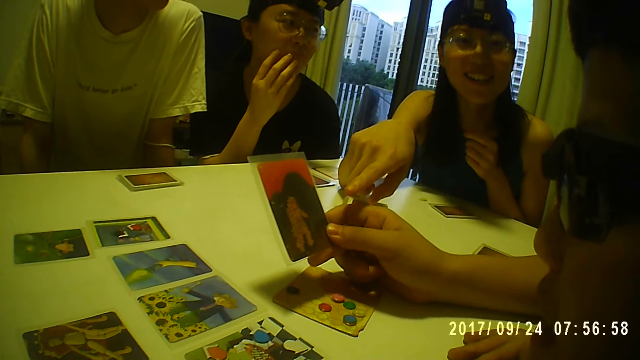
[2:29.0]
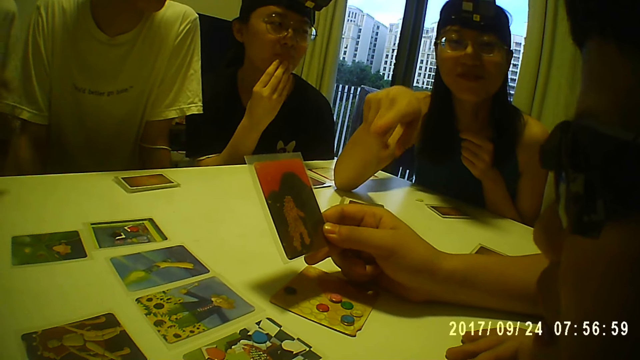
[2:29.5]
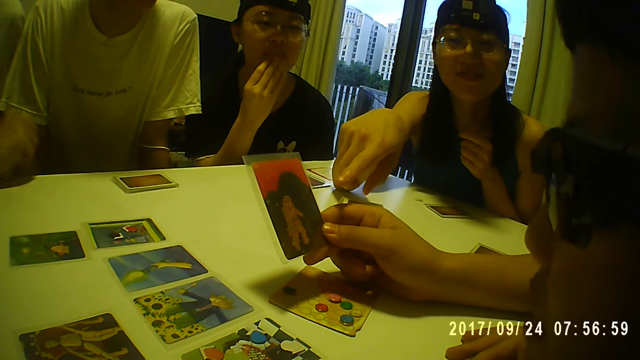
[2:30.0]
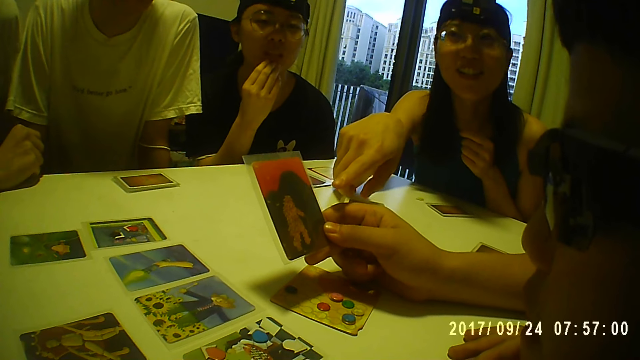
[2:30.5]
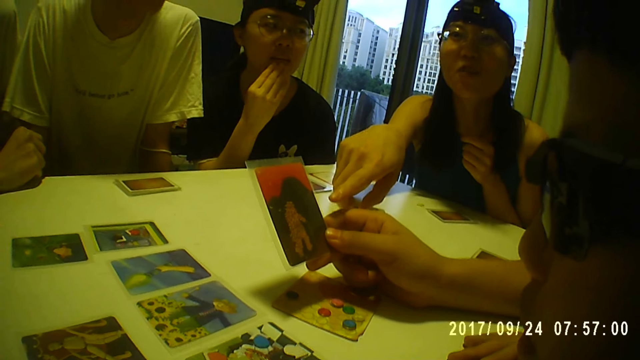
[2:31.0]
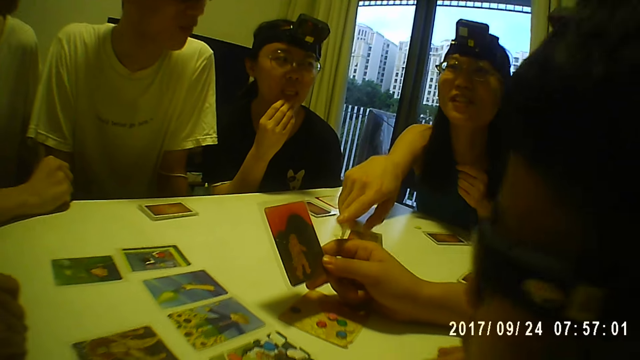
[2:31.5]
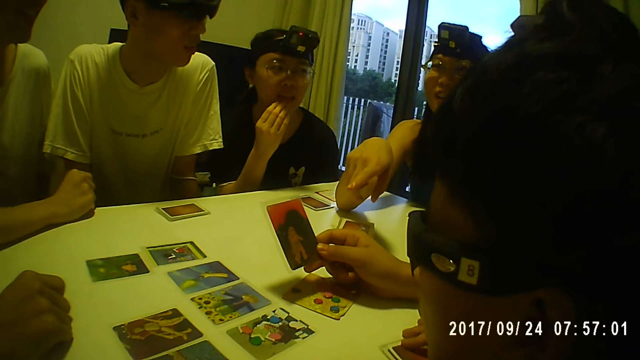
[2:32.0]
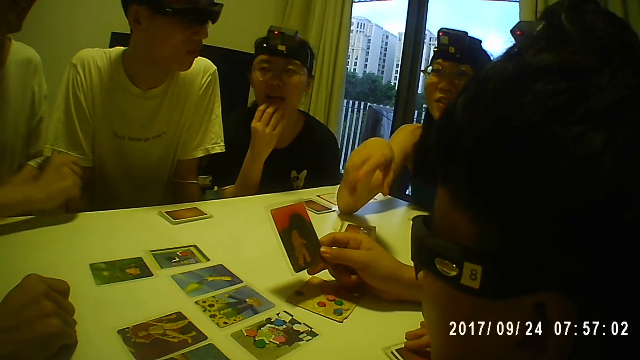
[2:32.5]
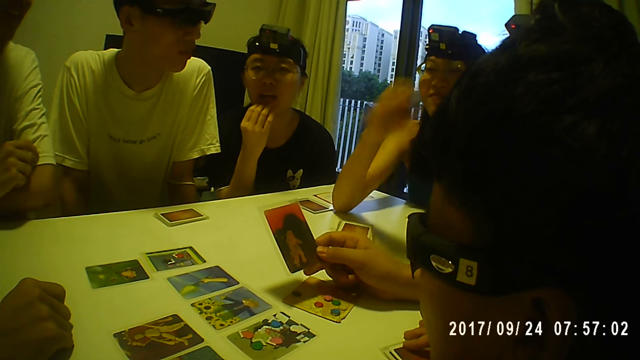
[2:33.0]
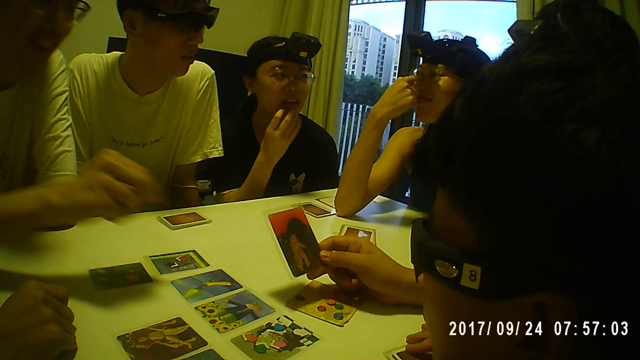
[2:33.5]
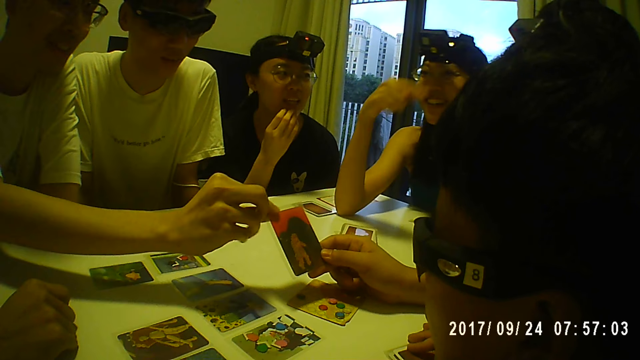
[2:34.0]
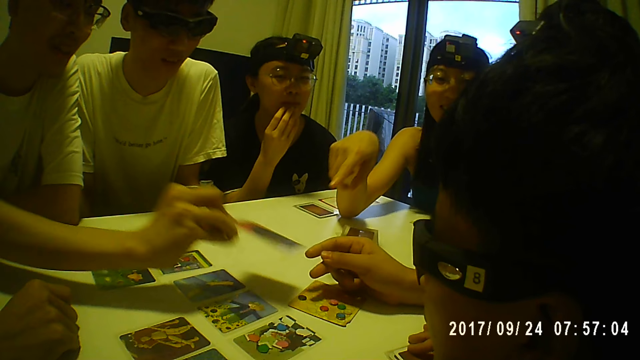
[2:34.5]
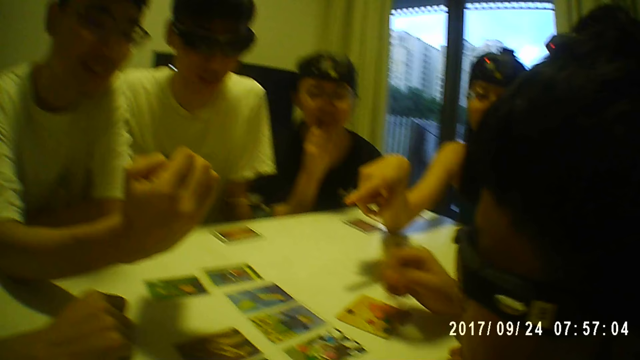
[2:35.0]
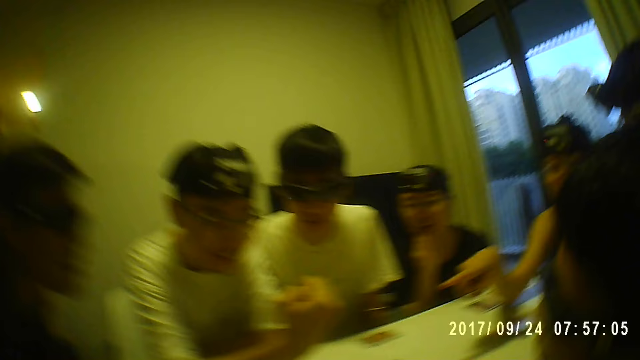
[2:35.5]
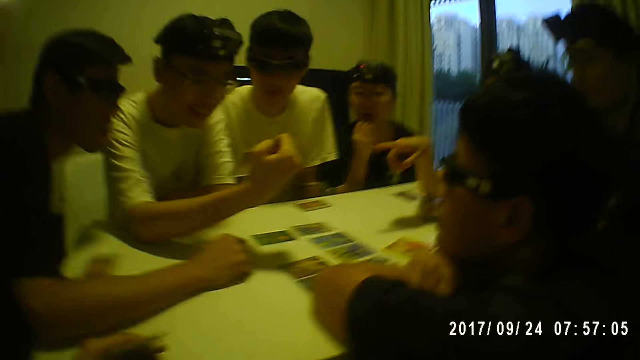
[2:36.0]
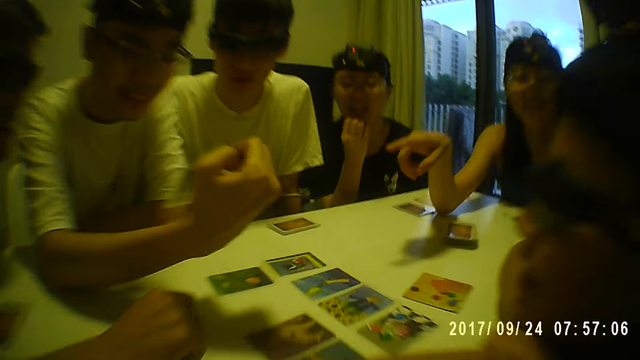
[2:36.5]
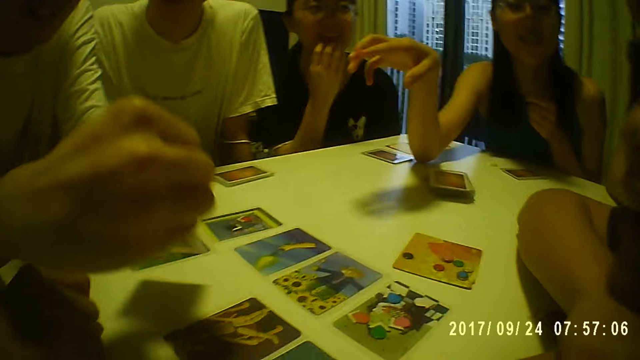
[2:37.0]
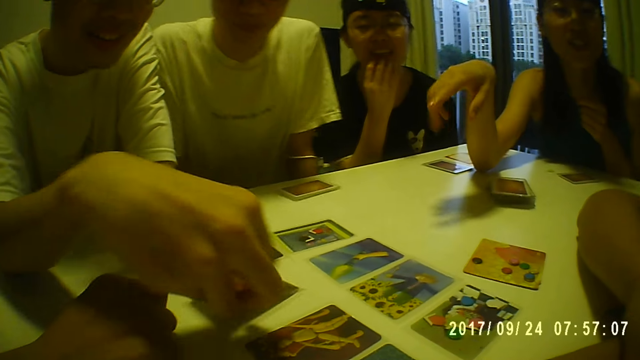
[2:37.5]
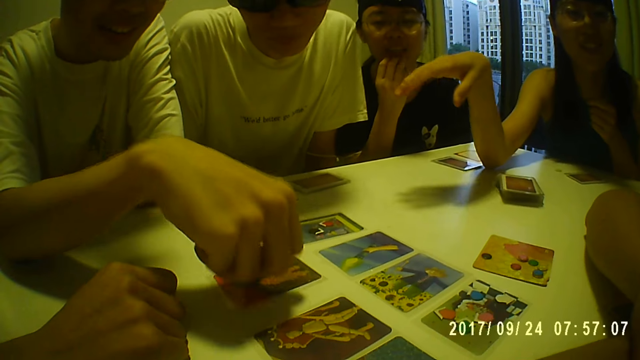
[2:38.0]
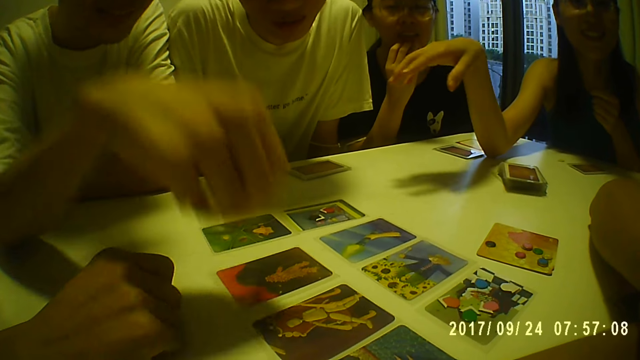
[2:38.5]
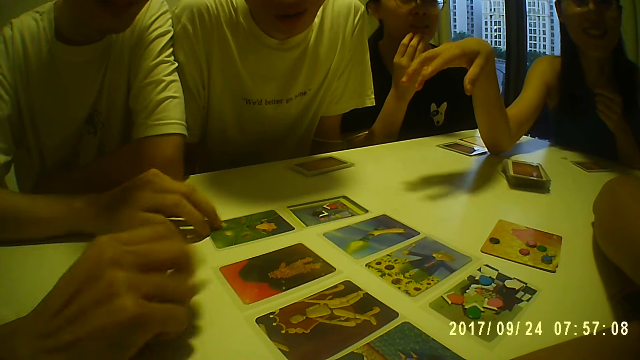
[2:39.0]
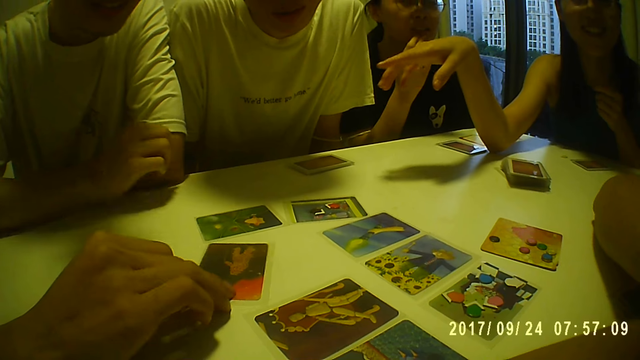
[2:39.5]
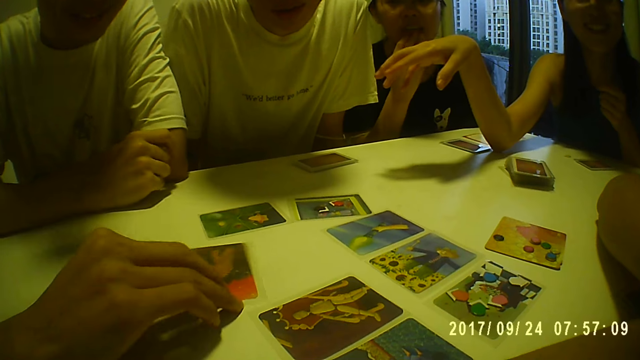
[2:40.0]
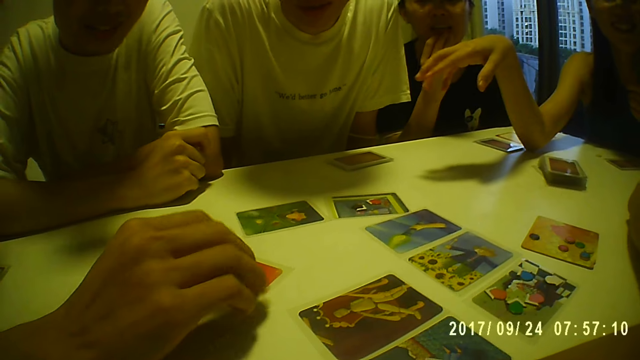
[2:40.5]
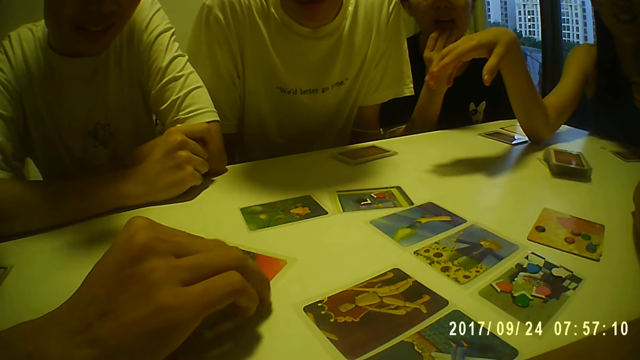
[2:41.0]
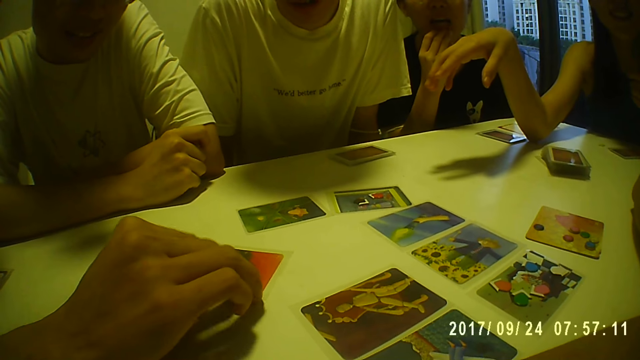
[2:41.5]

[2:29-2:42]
A person points at the card. A man takes the card in another man's hands with his right hand. Another person picks the card from the first man, and looks at the card. The first man drops the card in his right hand on the table. The other person puts the card on the table. The first man touches a card on the table with his right hand. A third man touches a card on the table with his right hand.

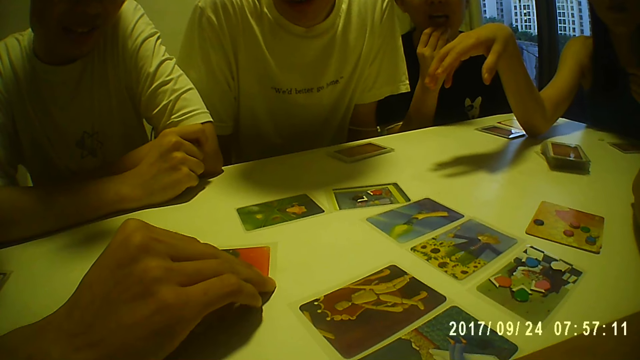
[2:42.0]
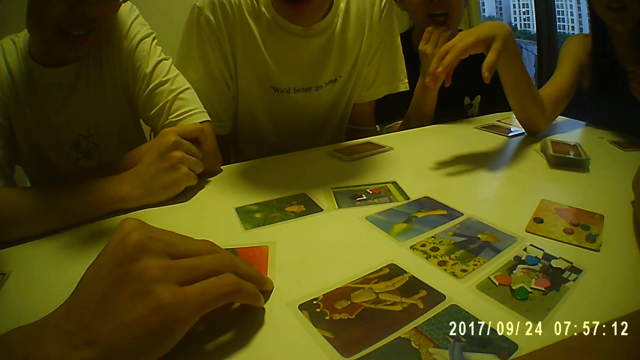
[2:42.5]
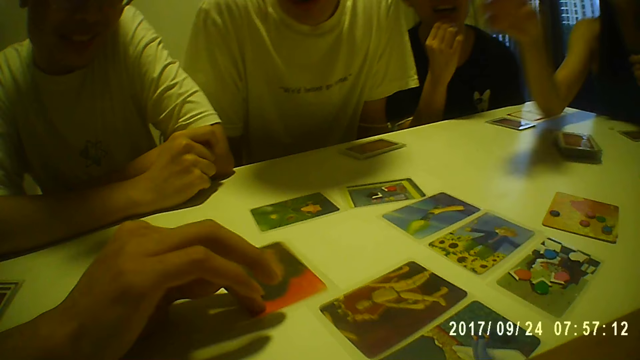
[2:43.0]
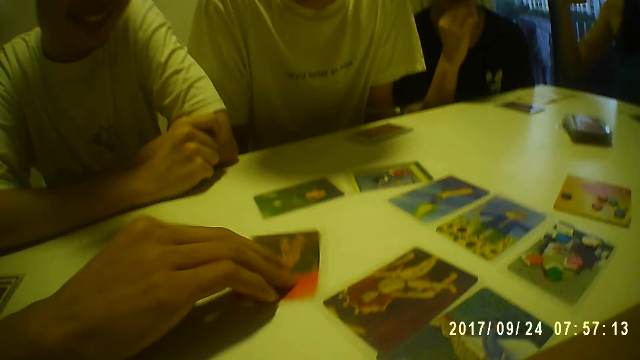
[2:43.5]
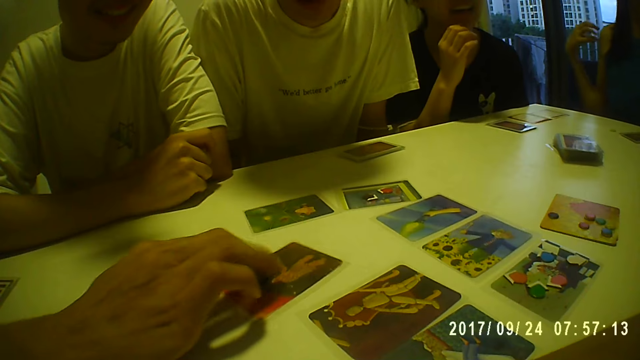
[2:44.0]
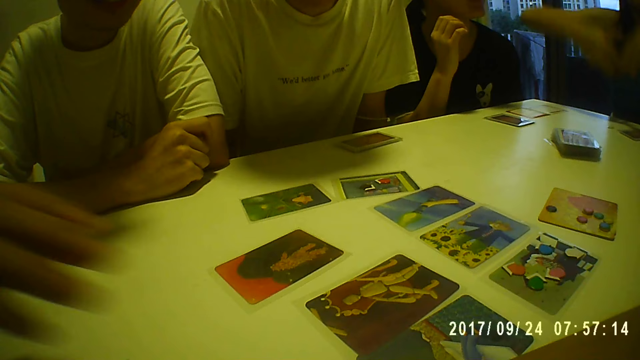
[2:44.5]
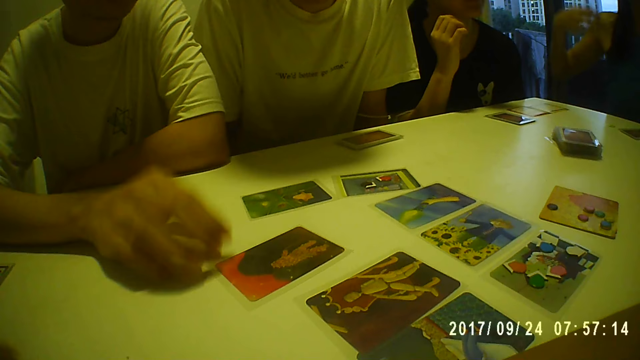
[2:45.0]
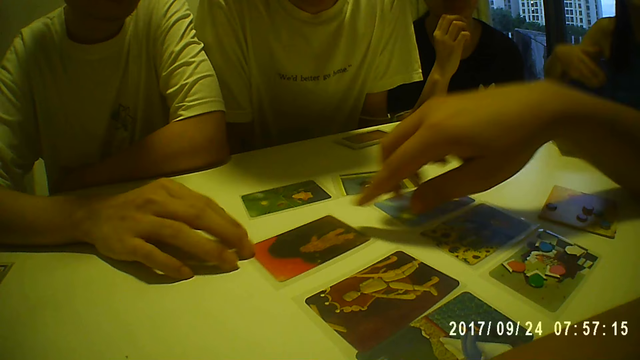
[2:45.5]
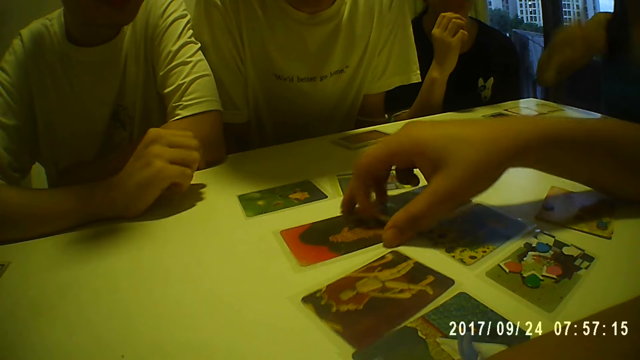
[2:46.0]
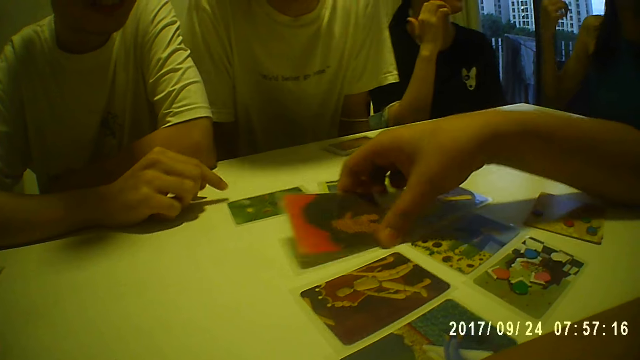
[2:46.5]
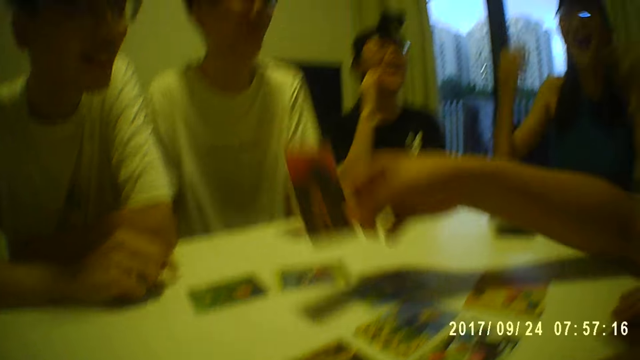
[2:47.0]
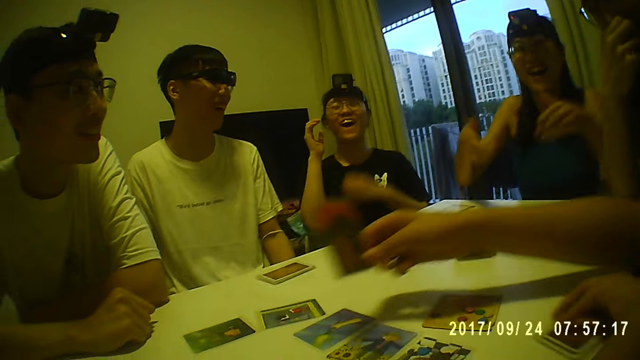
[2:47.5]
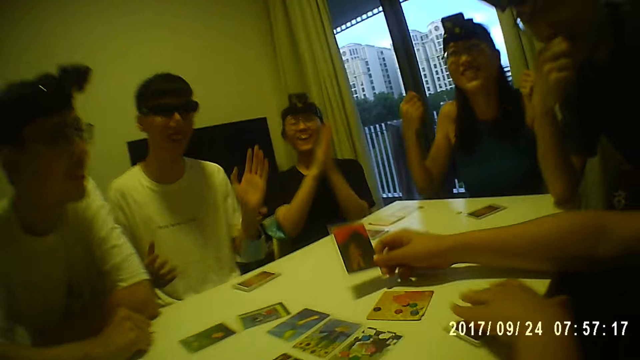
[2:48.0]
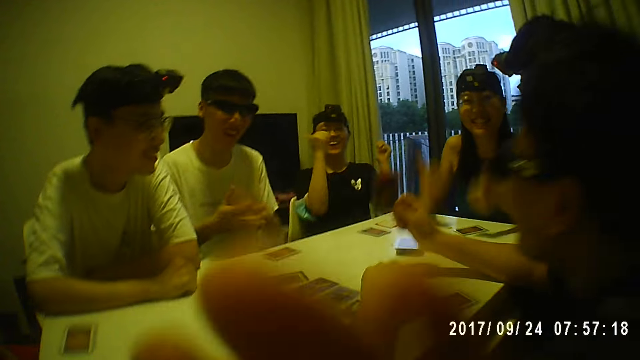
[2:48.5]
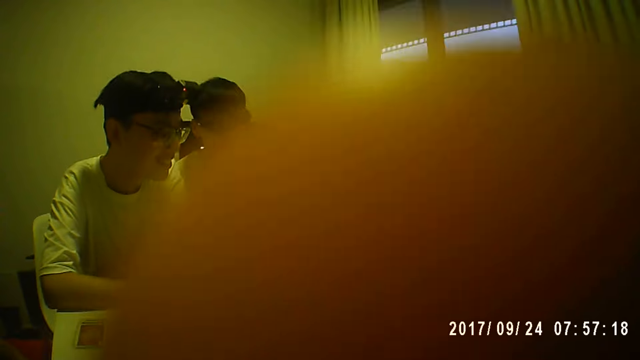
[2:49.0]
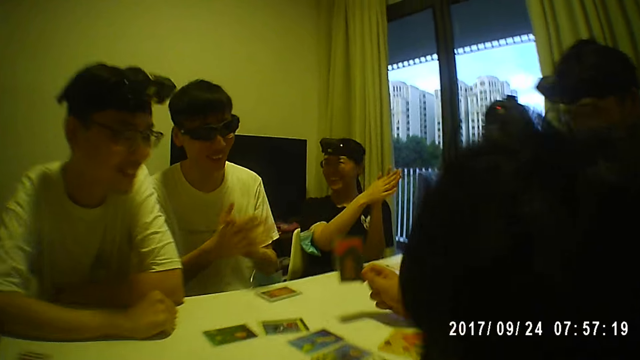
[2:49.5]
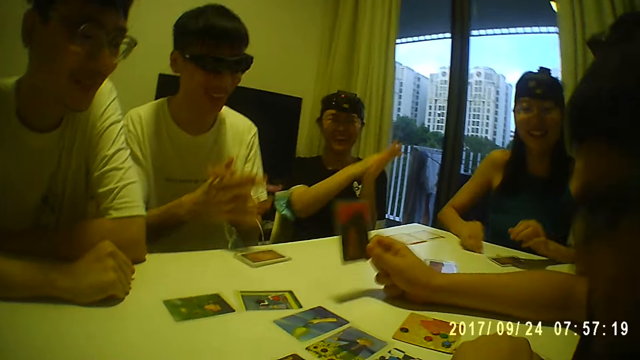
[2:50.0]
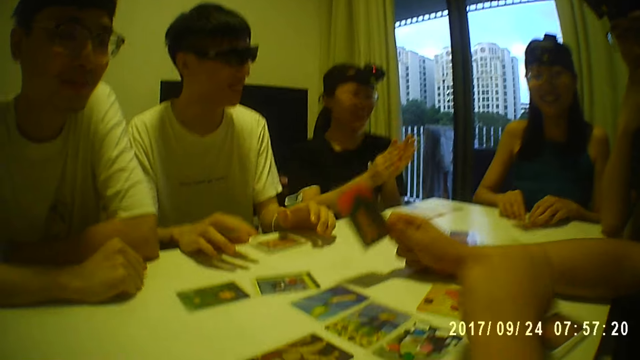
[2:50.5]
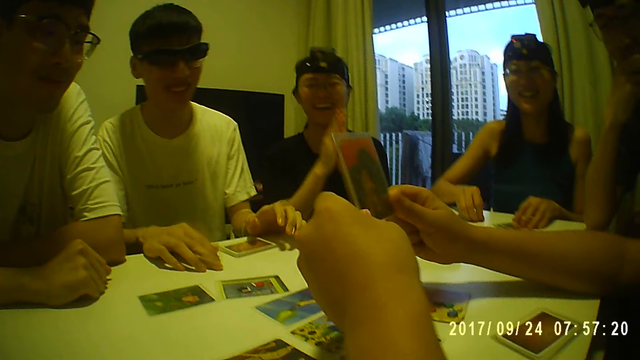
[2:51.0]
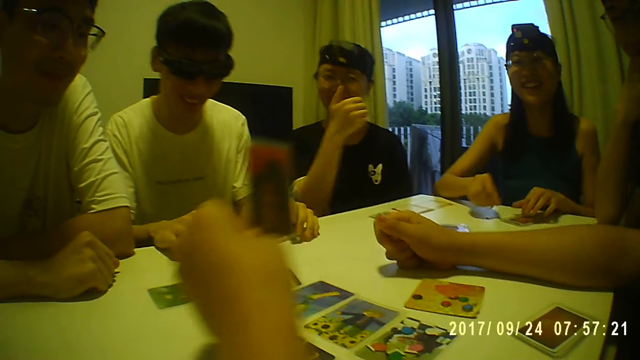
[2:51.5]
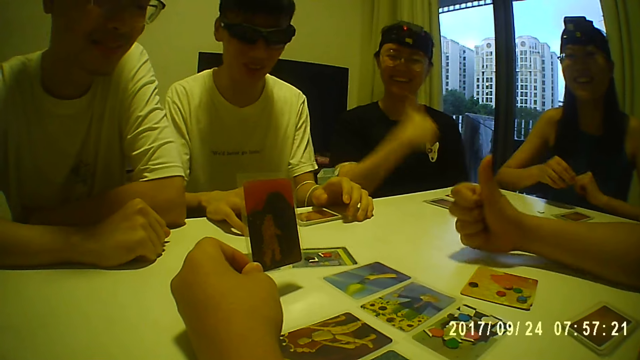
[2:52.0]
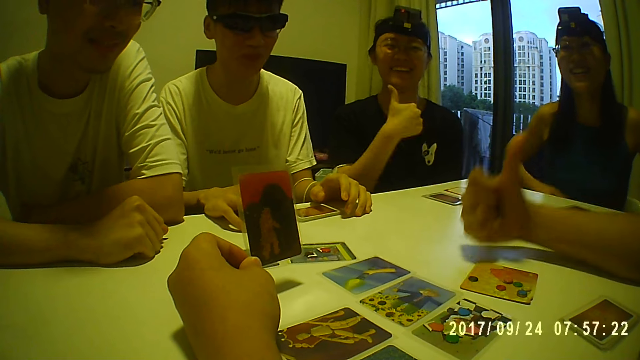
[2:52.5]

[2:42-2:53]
A man rotates the card on the table. The man touches the card on the table with his right hand. Another man takes the card from the table with his right hand. A person laughs. A woman claps. The camera wearer adjusts her camera with her right hand. Another person holds his hands together. A third man claps. The second man passes the card from his right hand to his left hand. The woman gives a thumbs up with her right hand. The second man gives a thumbs up with his right hand.
